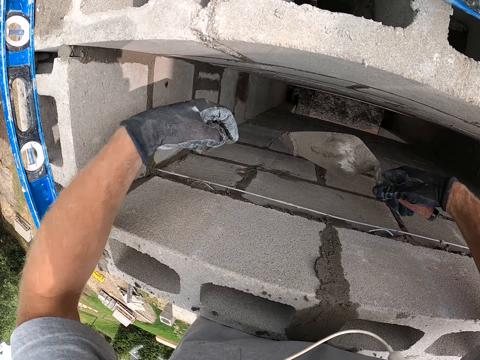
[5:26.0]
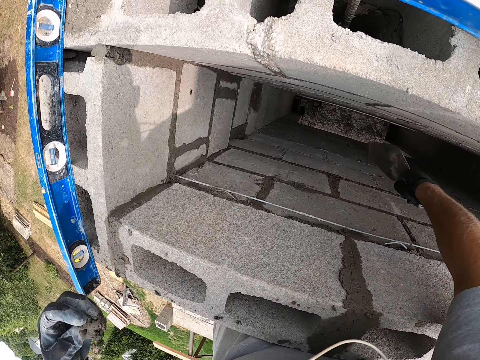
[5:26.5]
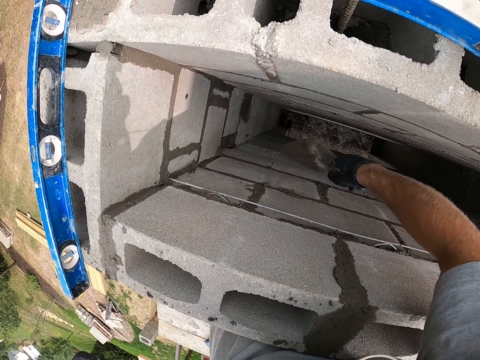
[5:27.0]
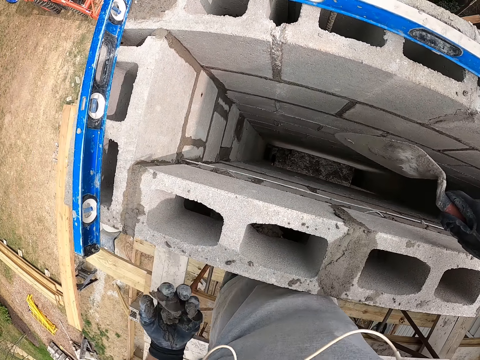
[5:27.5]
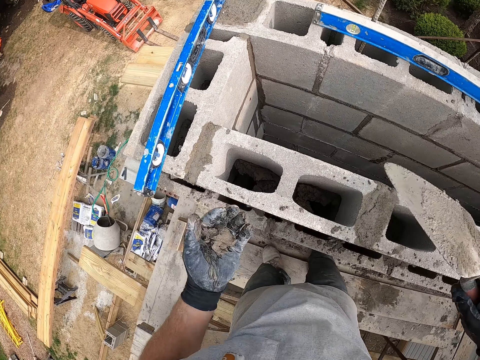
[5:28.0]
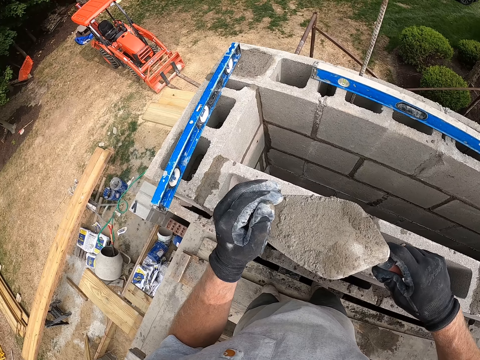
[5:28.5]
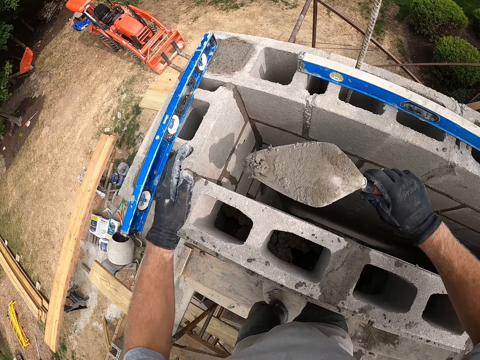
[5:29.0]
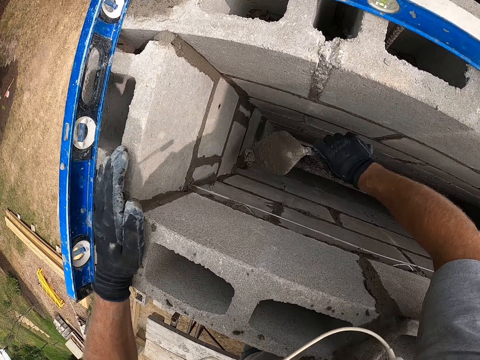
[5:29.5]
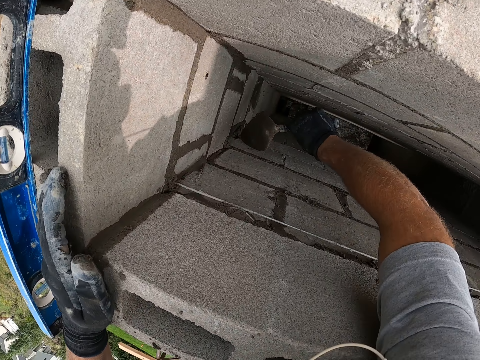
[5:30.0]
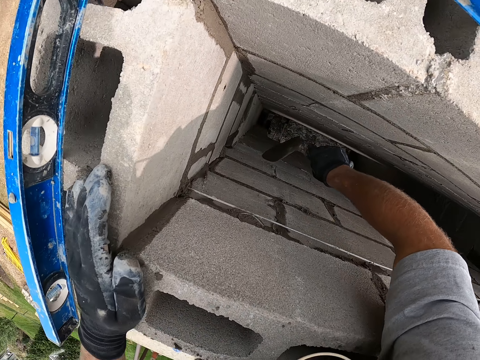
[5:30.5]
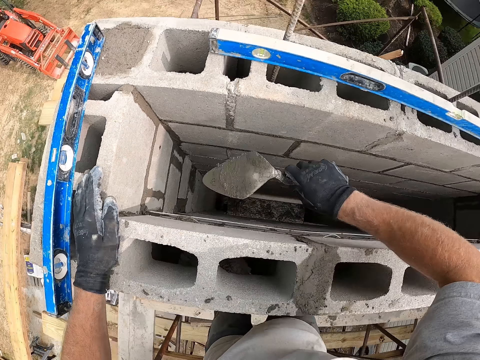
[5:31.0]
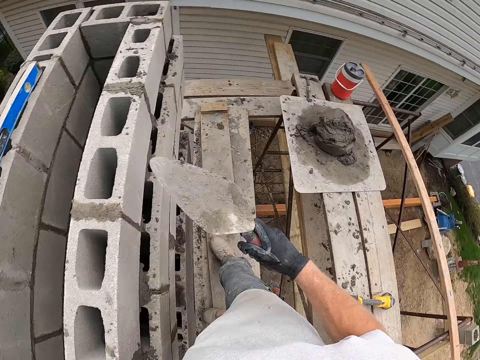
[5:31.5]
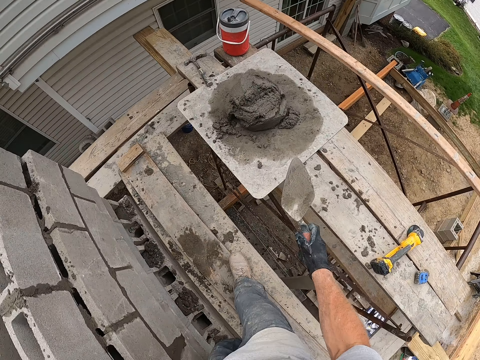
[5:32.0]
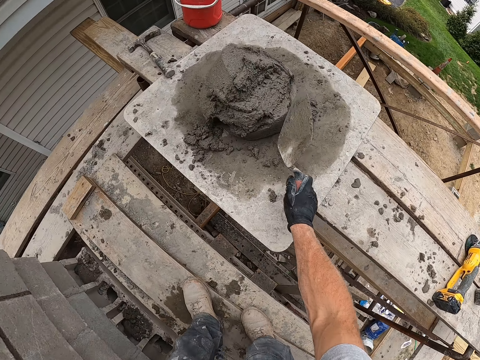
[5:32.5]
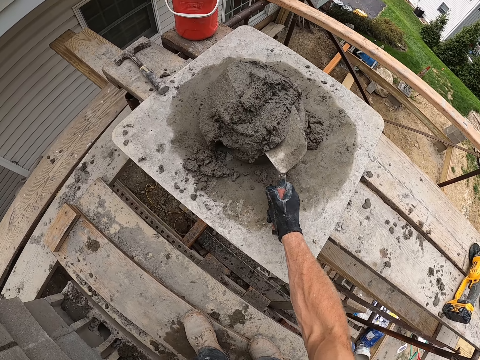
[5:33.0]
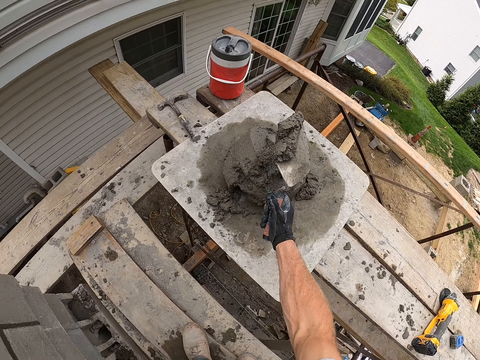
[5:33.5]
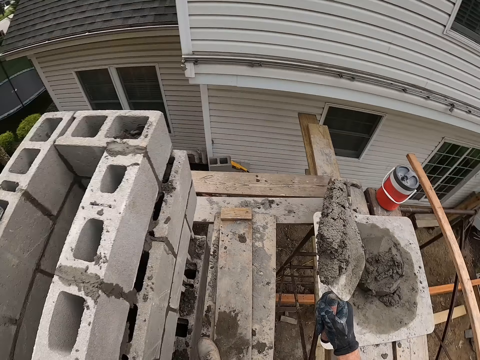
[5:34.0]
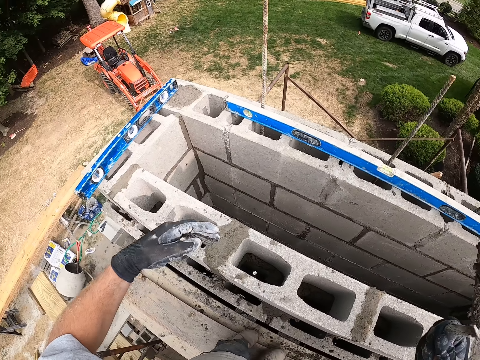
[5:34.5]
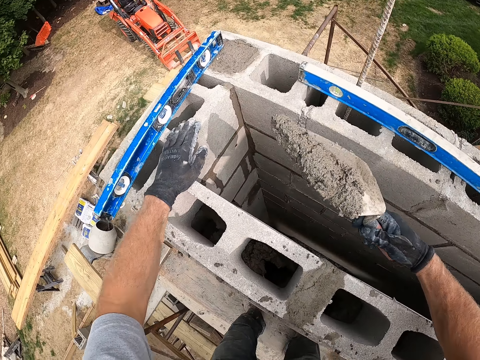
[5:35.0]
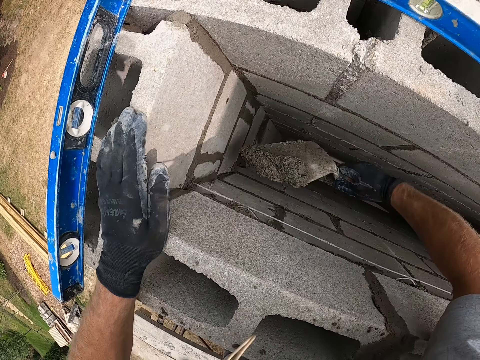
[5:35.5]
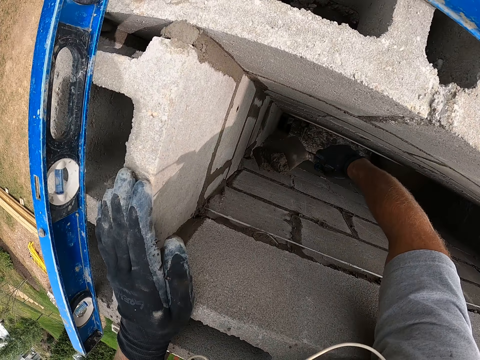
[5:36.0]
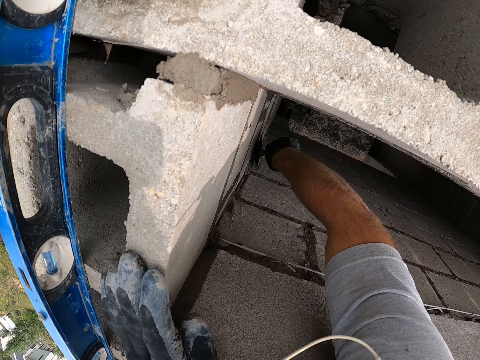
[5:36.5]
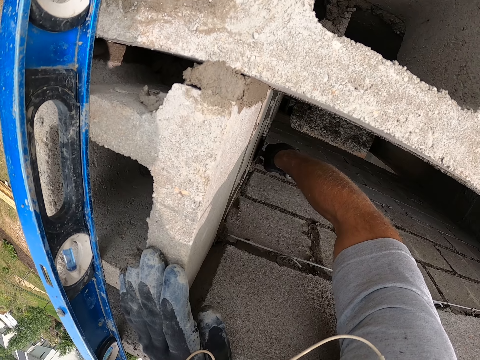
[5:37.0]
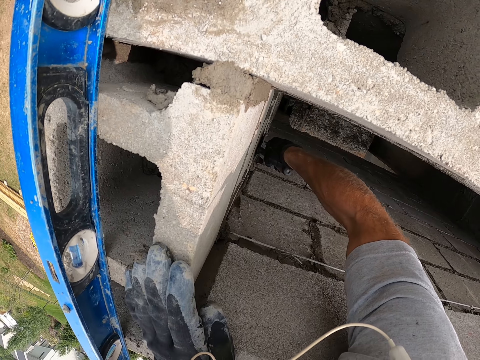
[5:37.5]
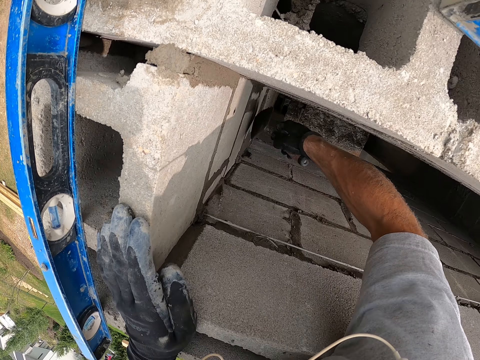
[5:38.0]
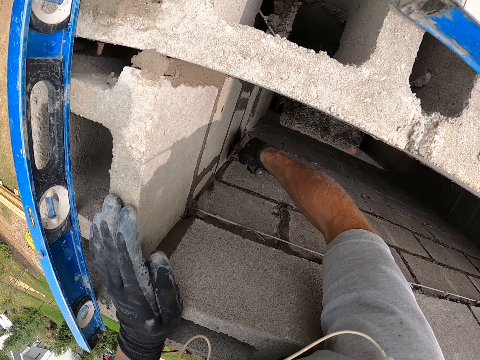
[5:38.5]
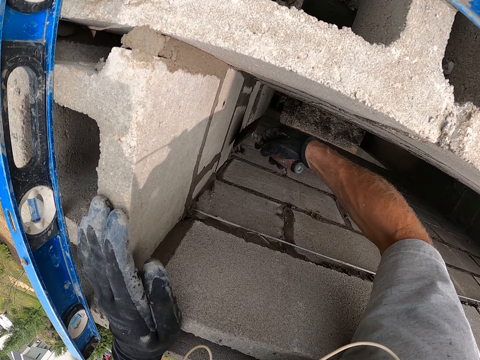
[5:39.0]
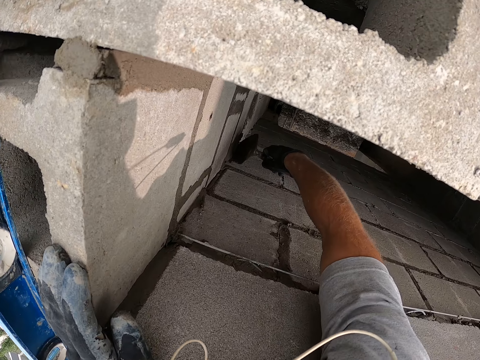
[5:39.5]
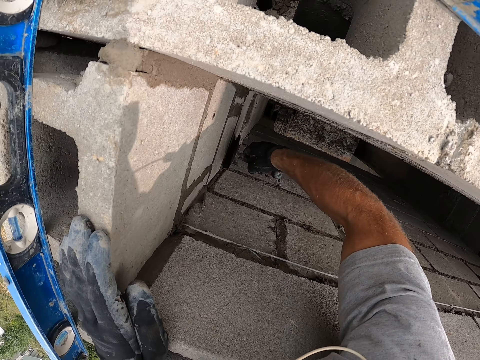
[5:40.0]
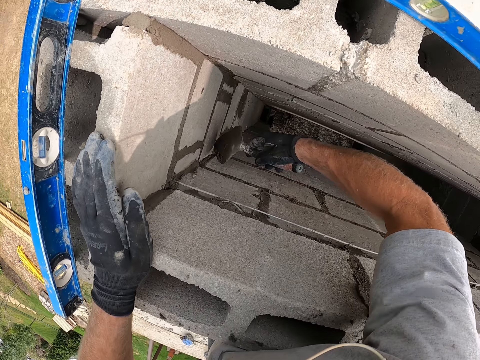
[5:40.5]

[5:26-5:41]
The camera wearer throws the concrete. They place a ball of mortar on the trowel. They fill a second joint with mortar. They spread the concrete. They scoop mortar with the trowel. They spread the concrete. They fill the second joint with mortar.

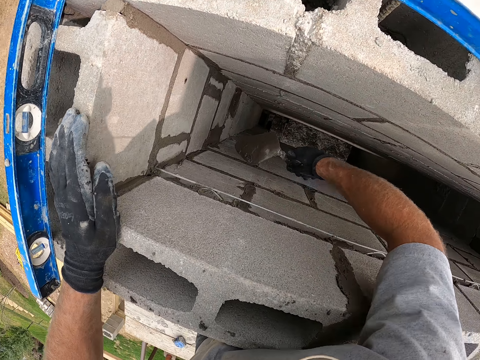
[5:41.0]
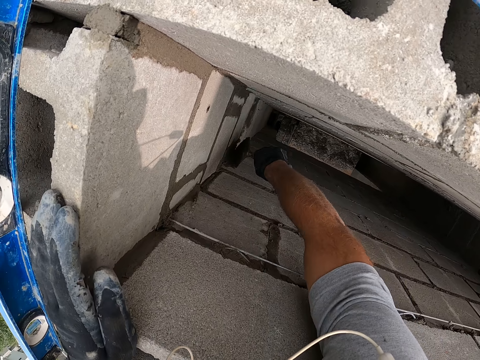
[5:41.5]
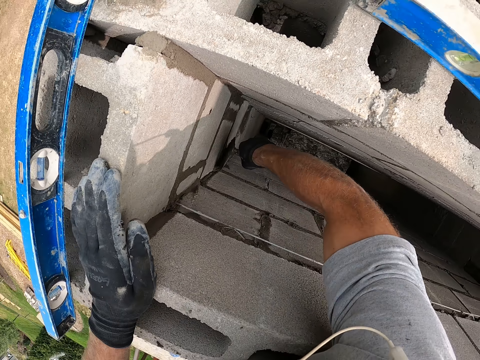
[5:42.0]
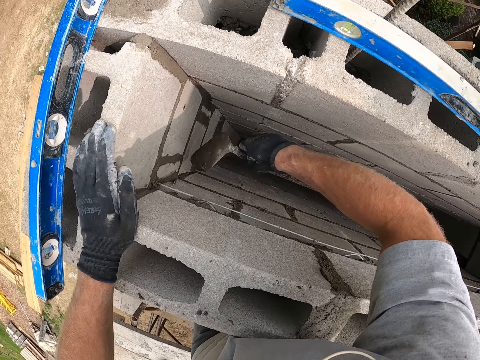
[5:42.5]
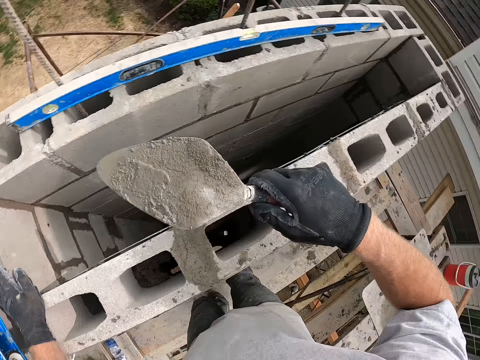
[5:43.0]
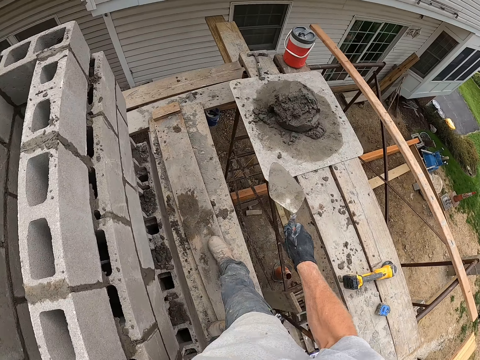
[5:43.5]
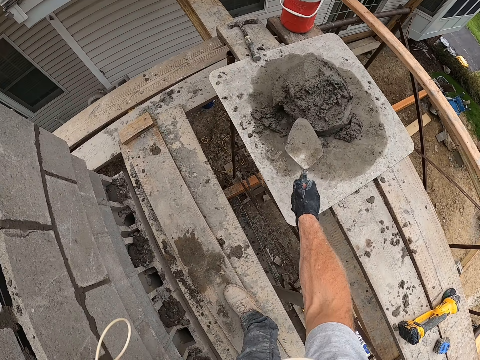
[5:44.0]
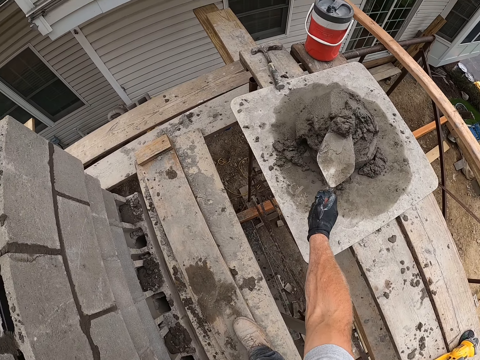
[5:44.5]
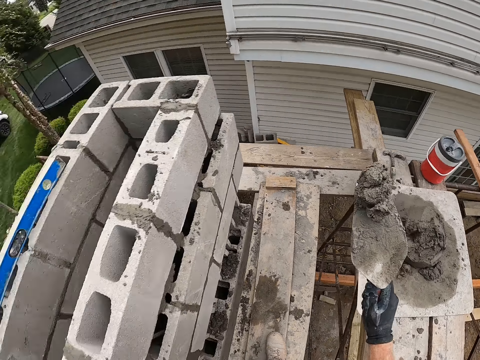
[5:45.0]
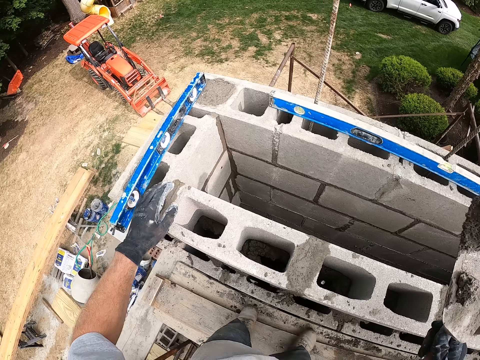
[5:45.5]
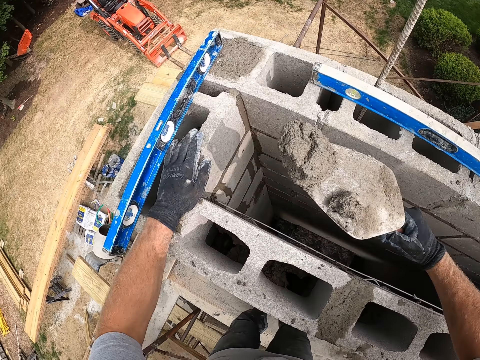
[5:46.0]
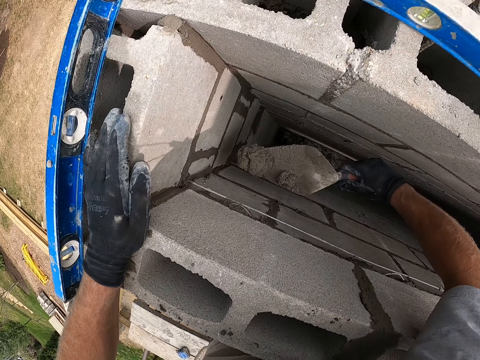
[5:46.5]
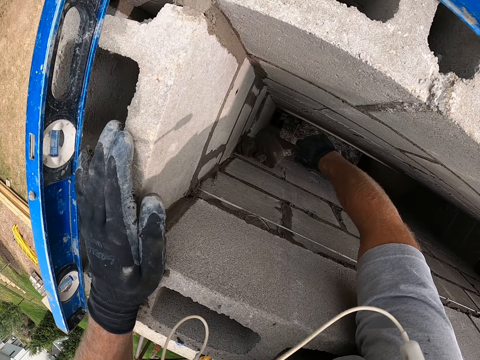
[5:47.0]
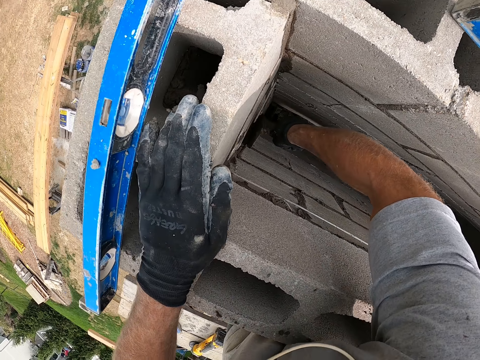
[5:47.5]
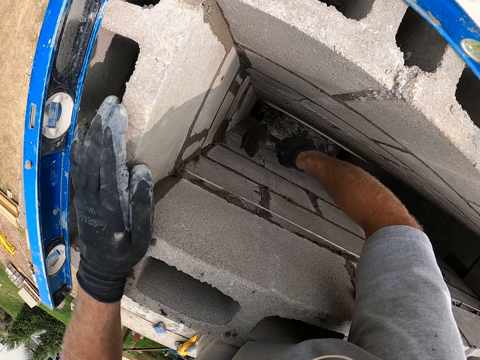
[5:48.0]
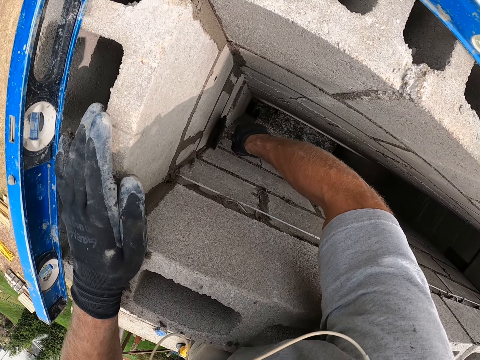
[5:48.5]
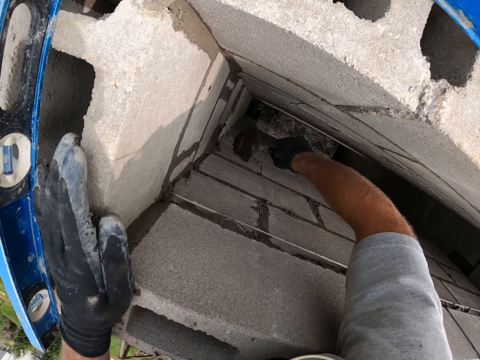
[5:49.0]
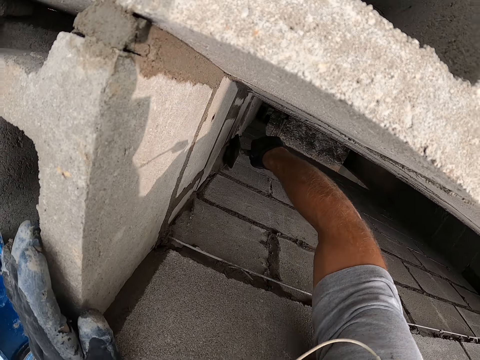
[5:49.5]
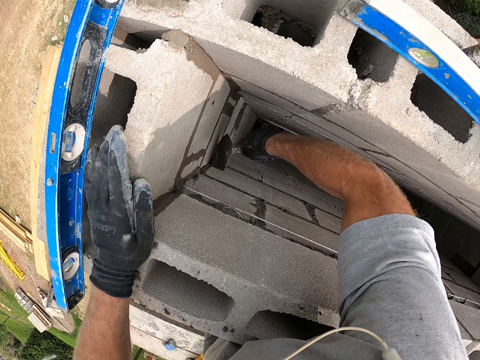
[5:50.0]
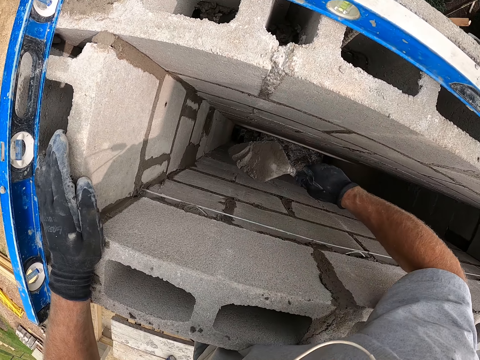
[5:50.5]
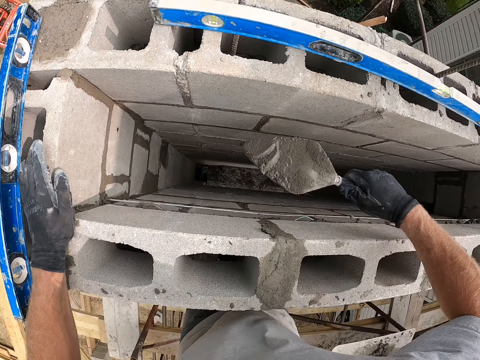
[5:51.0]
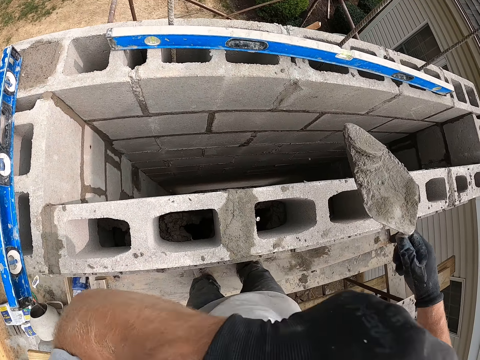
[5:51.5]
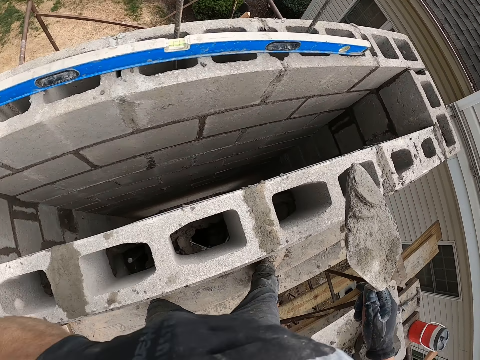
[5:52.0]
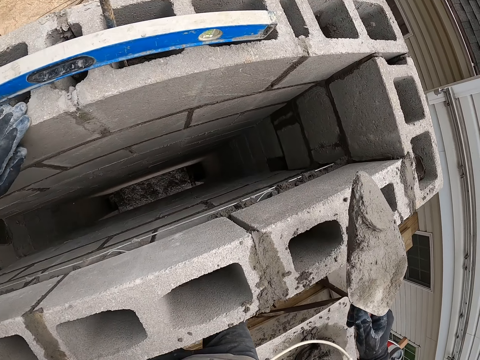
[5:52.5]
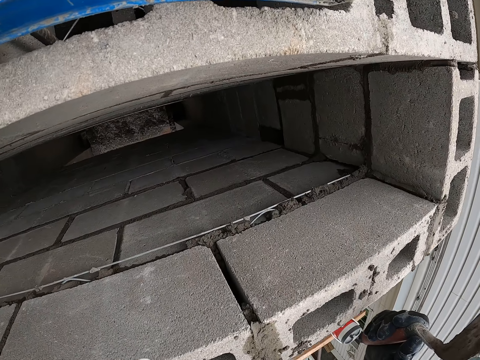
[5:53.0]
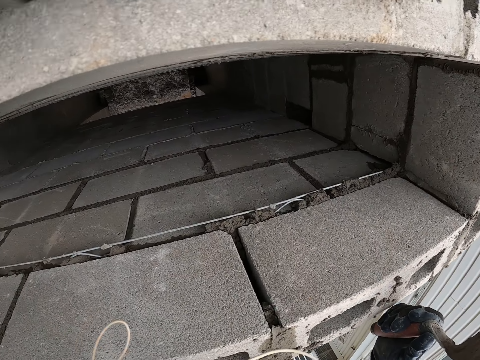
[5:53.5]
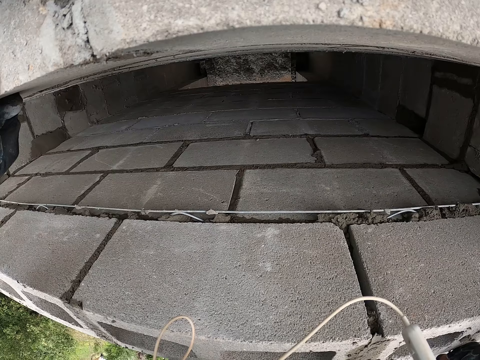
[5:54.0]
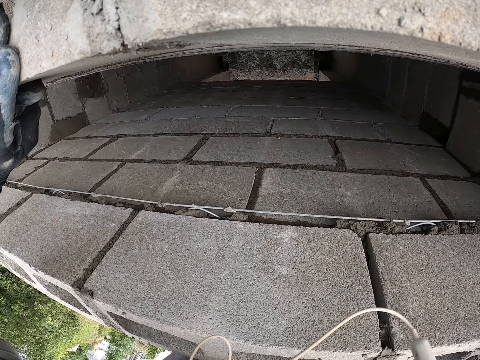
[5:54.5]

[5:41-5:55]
The camera wearer scoops mortar with the trowel. He spreads the concrete. He fills the second joint with mortar. He touches his face. He leans his palm on a block.
